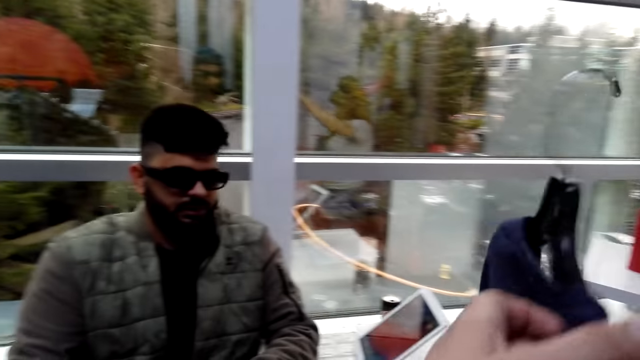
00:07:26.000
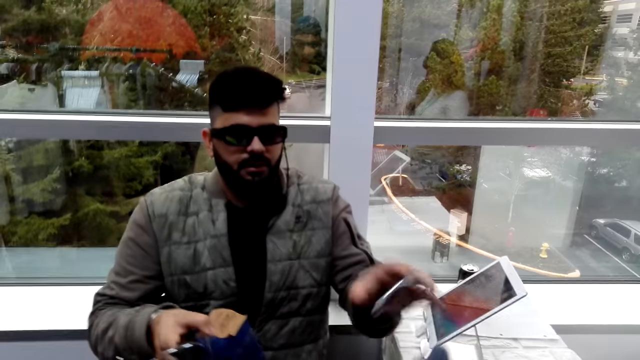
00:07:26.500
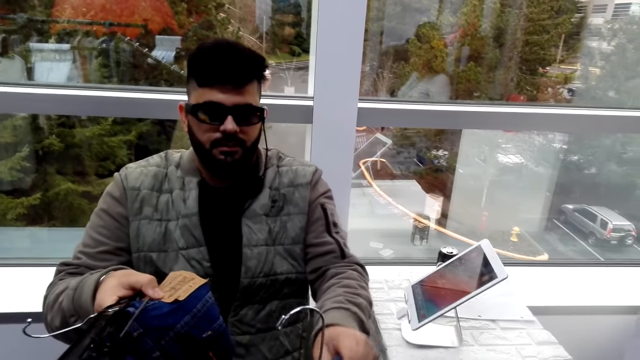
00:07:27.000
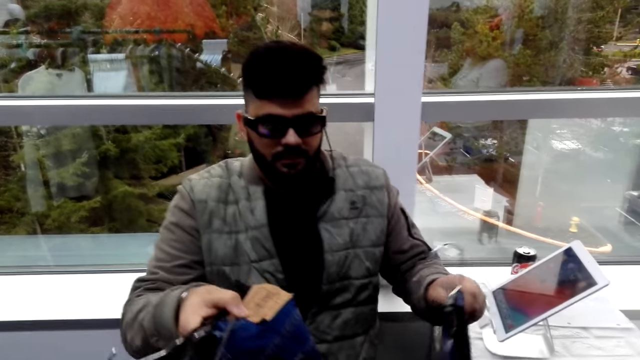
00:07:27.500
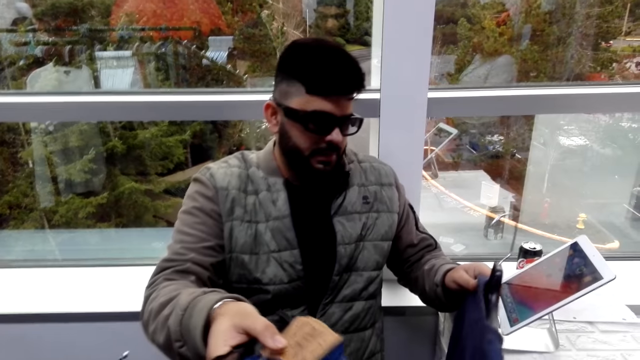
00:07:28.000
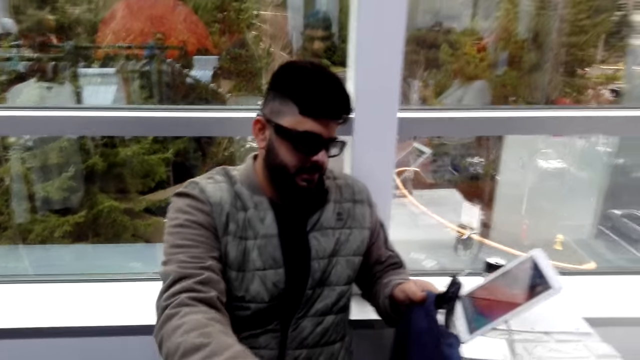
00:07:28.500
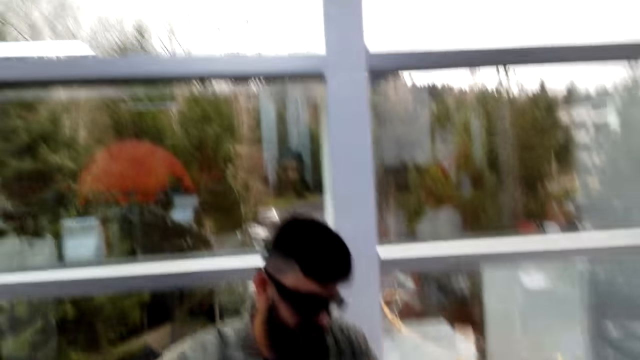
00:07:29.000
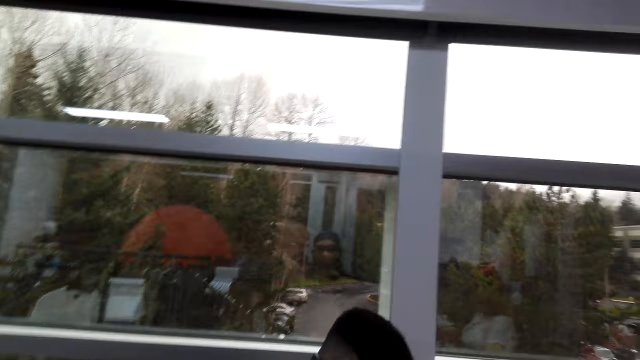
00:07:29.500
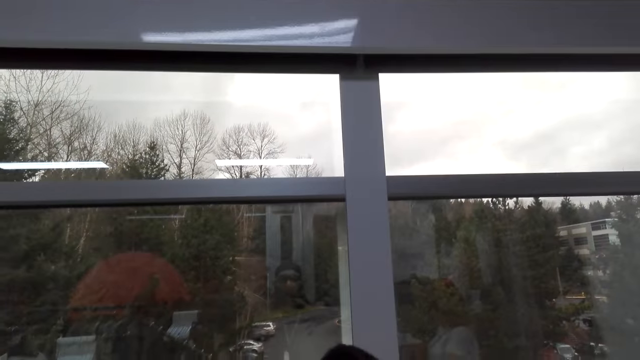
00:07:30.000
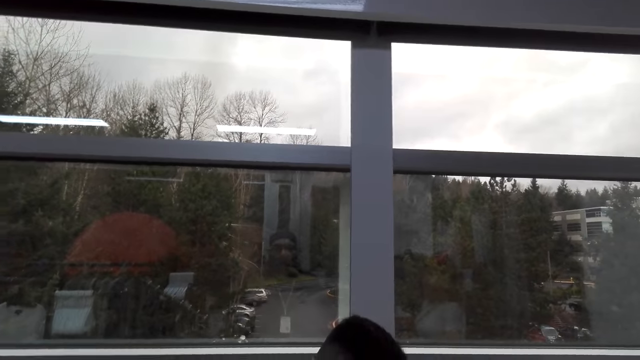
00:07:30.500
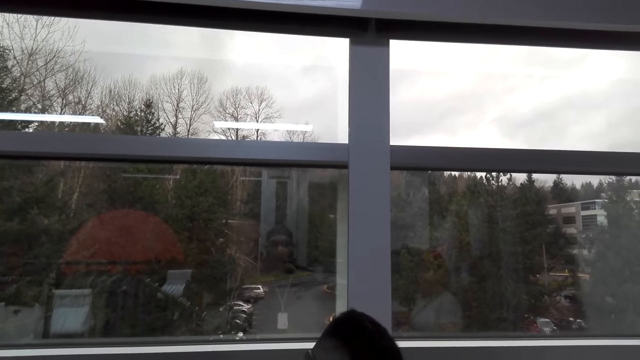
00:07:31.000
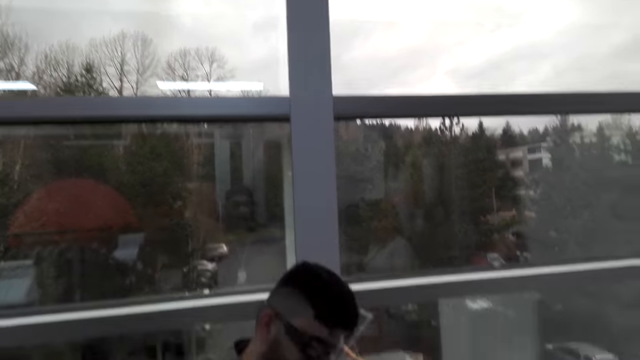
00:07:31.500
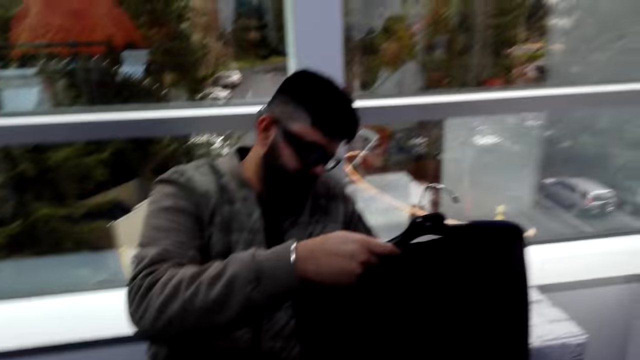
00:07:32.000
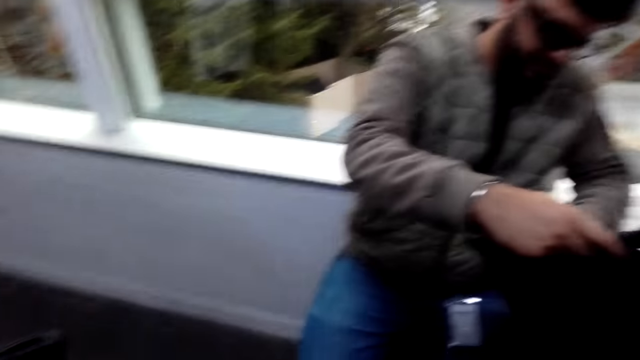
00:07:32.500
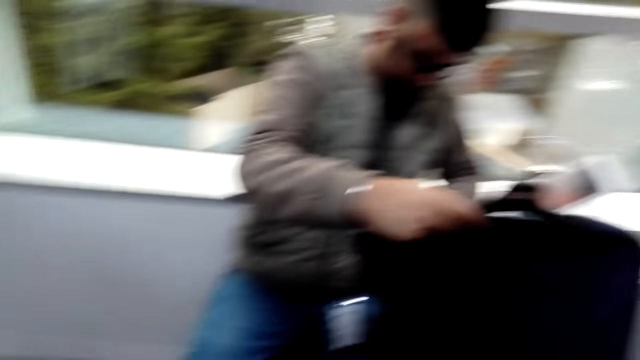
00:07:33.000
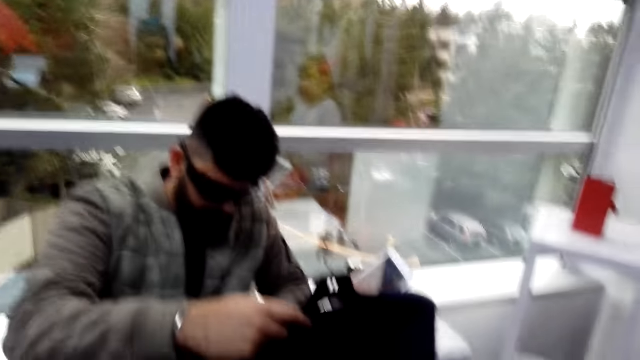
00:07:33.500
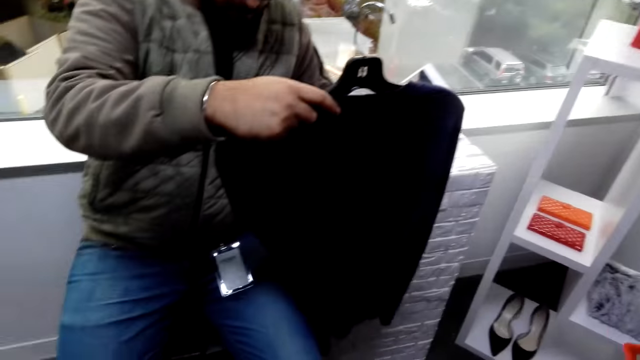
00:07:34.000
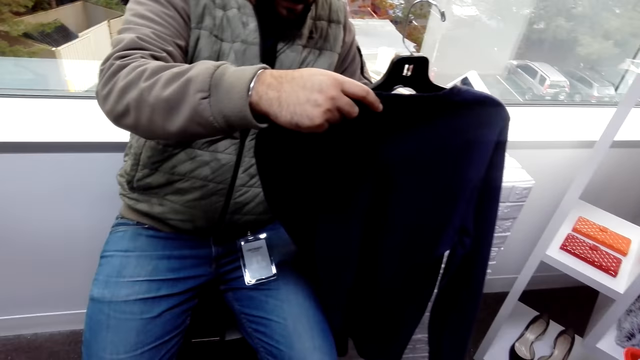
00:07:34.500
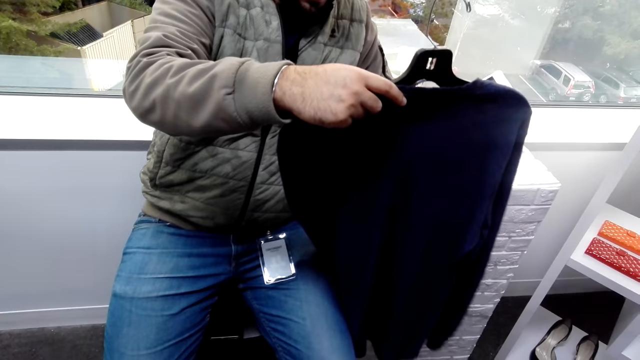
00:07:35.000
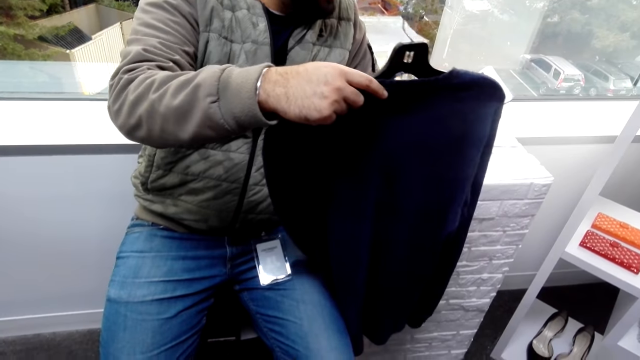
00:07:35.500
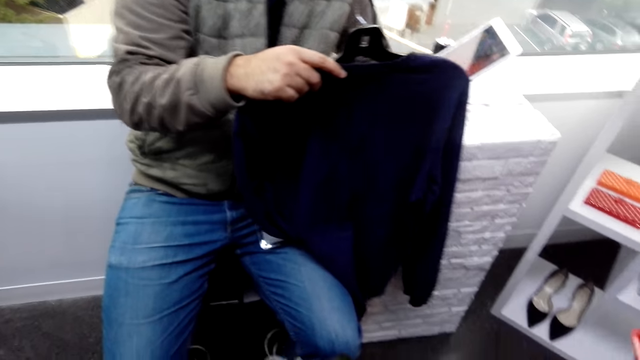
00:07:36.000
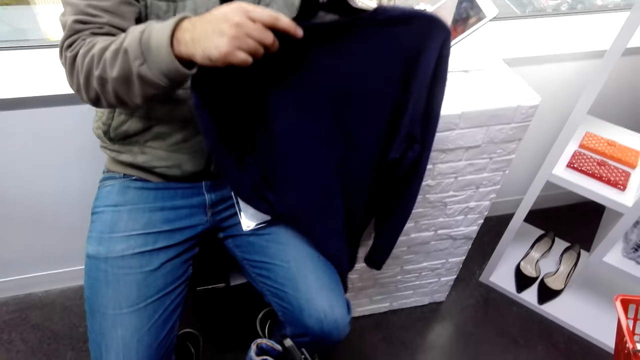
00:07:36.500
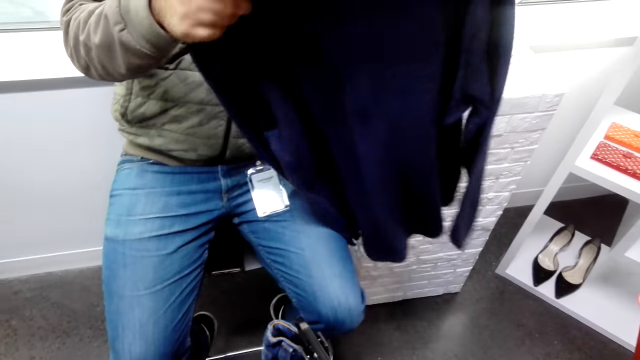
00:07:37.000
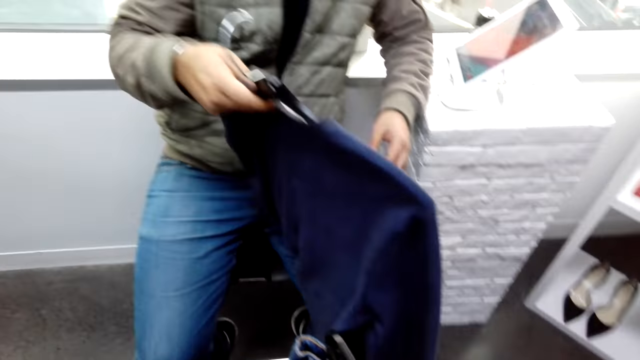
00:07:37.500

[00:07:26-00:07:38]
The camera wearer takes clothes from a person. They give another person the clothes. They take the other clothes from the other person. They look around. The other person calculates the items. The other person looks on the clothes.

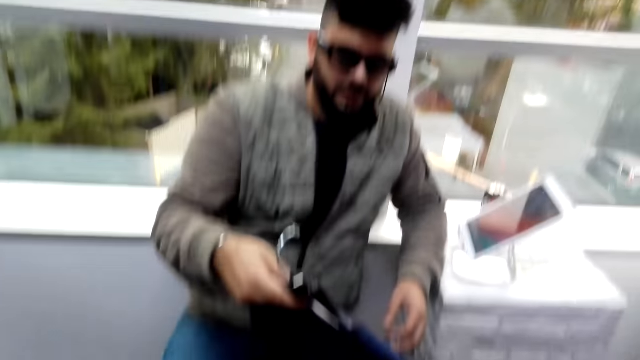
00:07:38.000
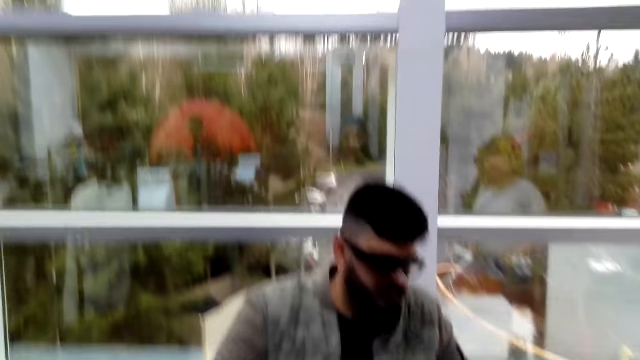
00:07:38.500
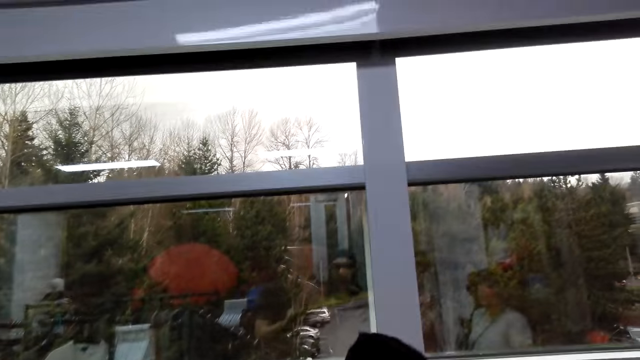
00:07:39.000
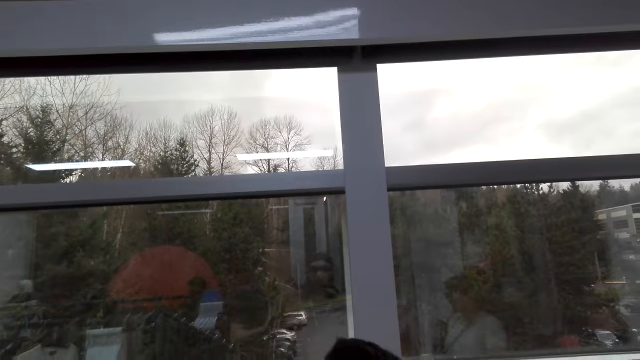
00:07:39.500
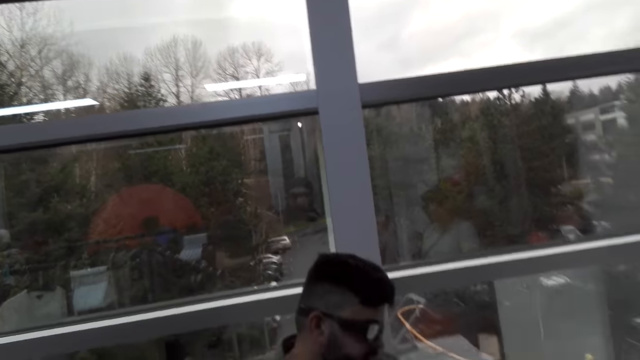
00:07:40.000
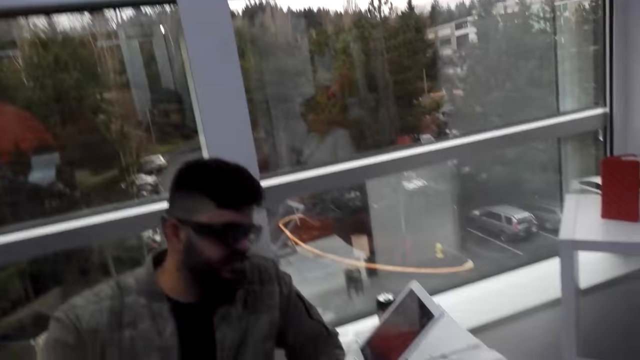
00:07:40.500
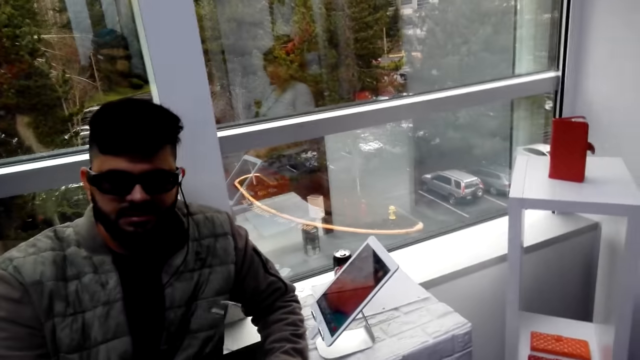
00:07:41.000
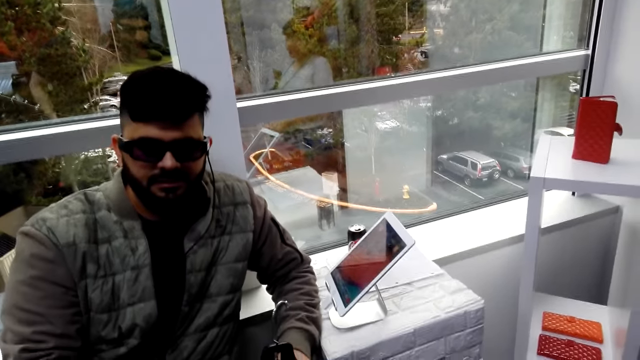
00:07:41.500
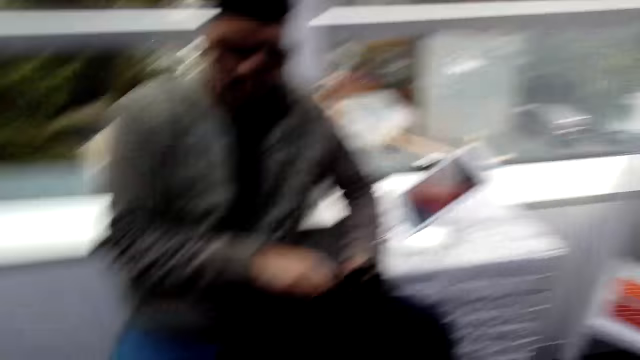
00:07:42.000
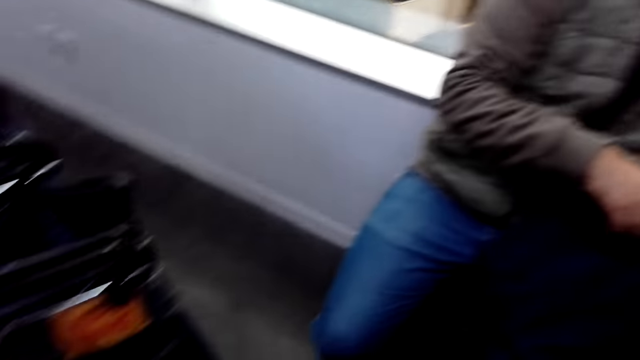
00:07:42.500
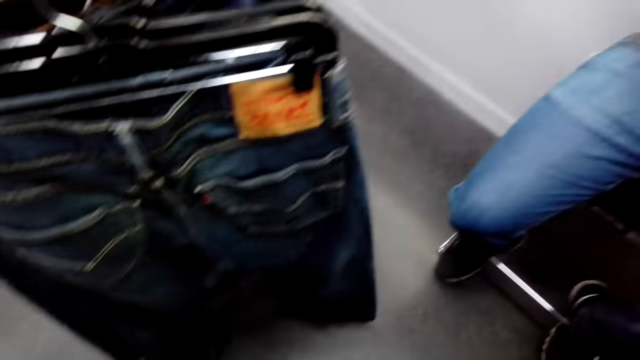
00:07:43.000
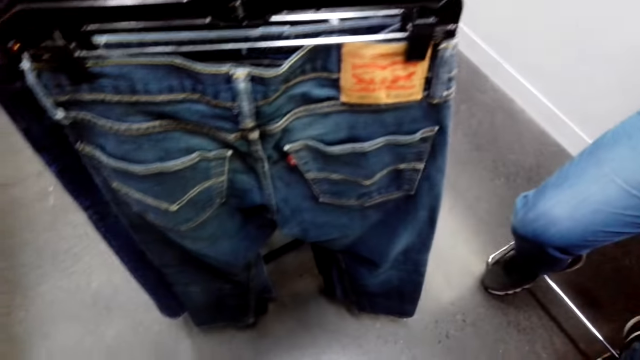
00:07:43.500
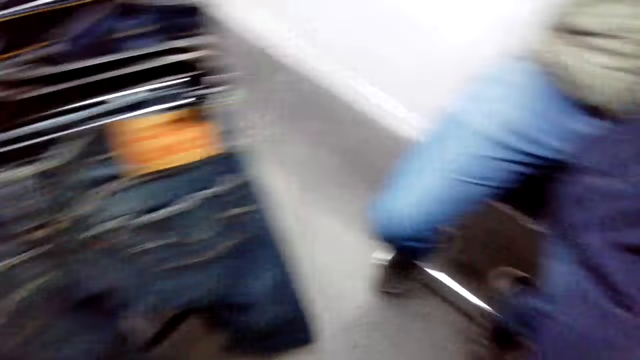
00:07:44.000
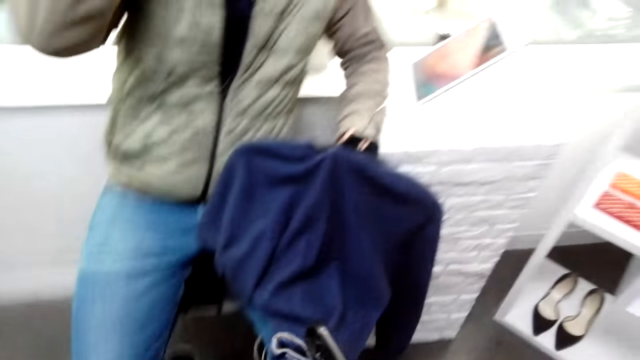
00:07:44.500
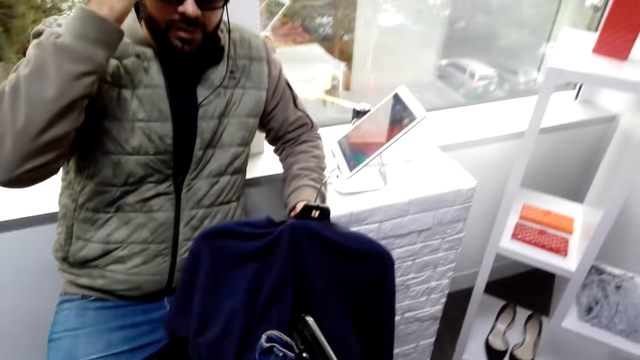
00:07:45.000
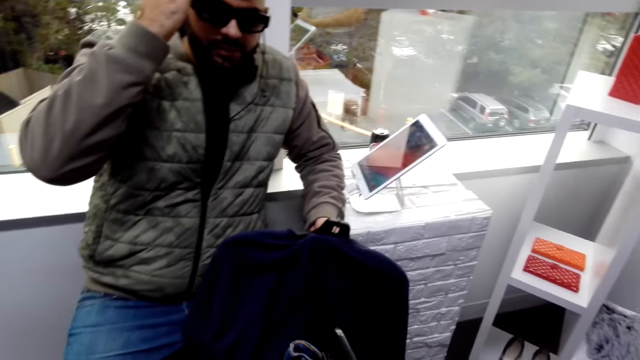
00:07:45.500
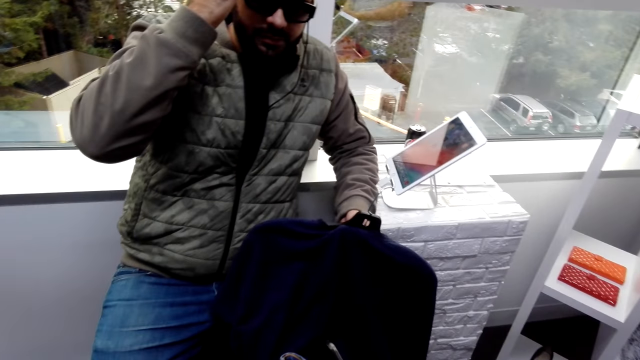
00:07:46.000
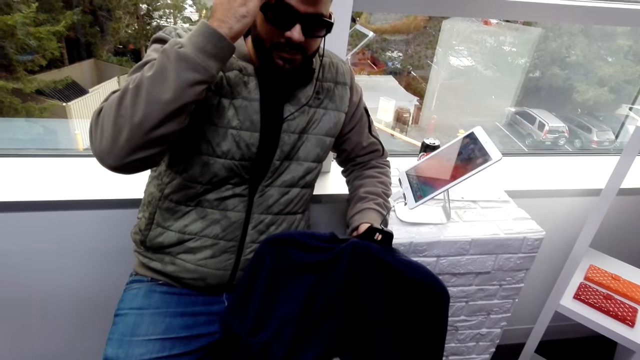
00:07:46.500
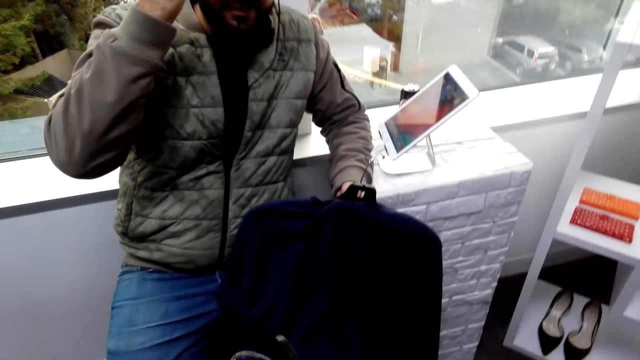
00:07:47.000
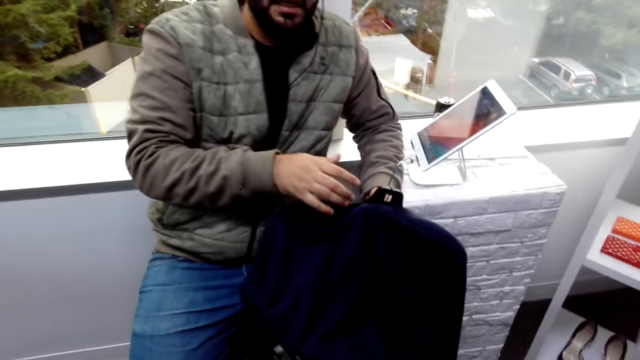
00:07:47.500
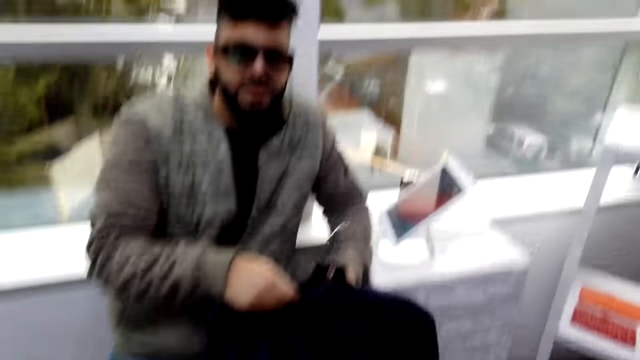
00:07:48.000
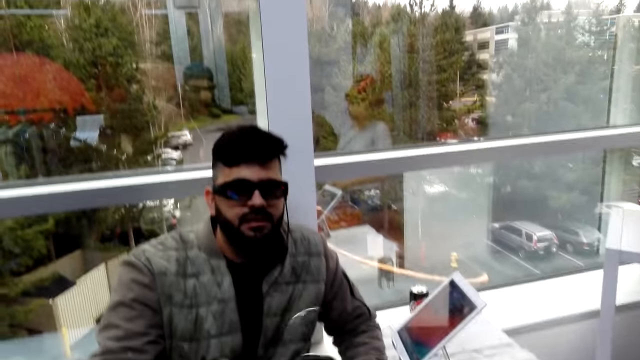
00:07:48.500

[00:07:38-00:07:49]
The camera wearer takes the clothes from a person. The person looks at the camera wearer. The camera wearer looks around. The person raises a hand and touches the head. The person holds the clothes with both hands.
